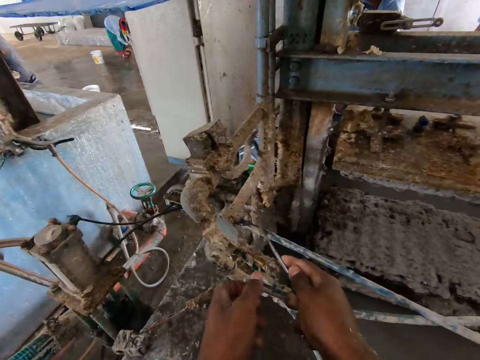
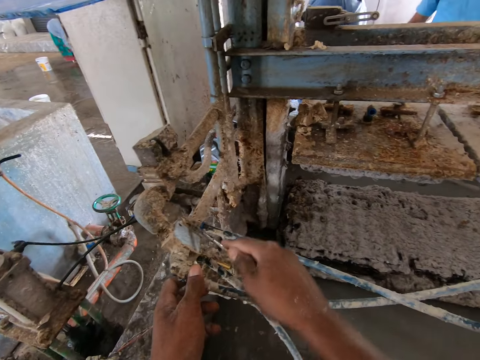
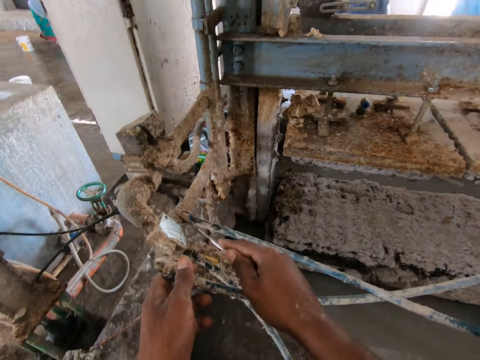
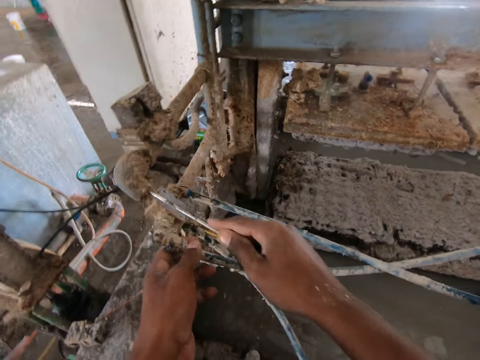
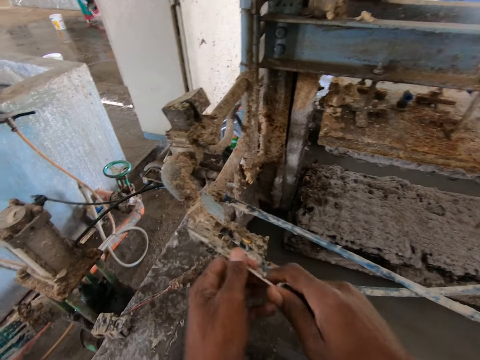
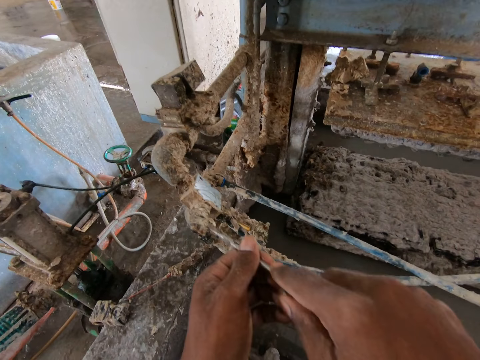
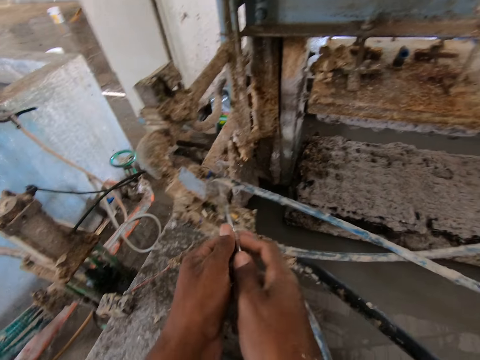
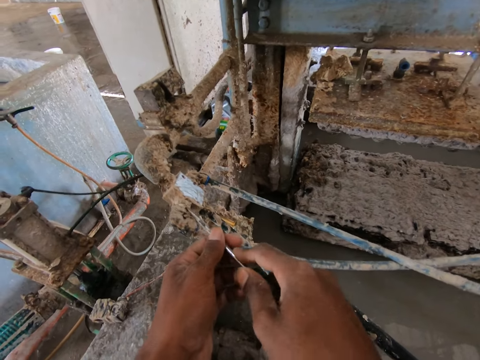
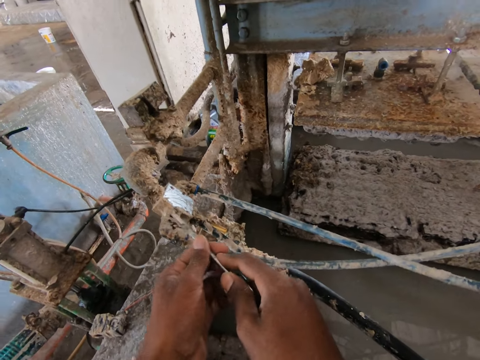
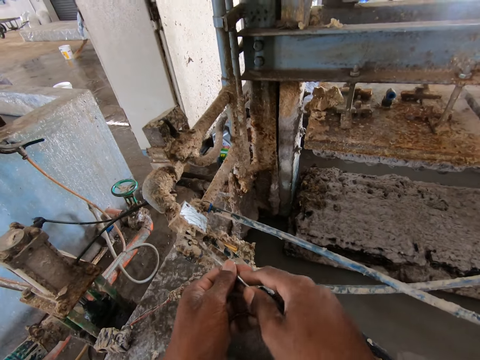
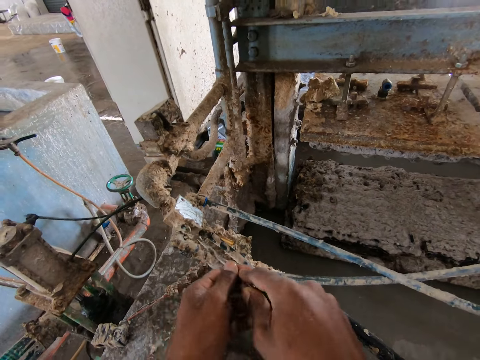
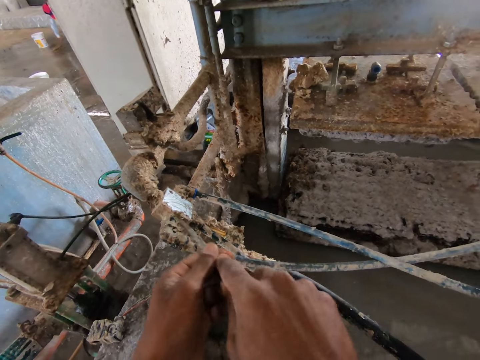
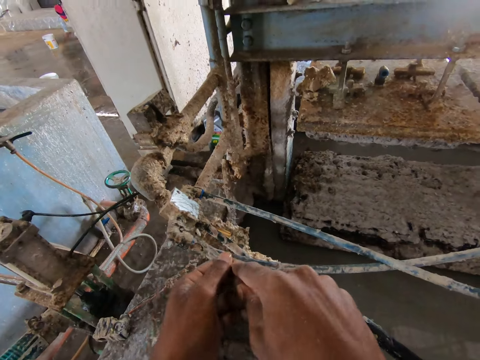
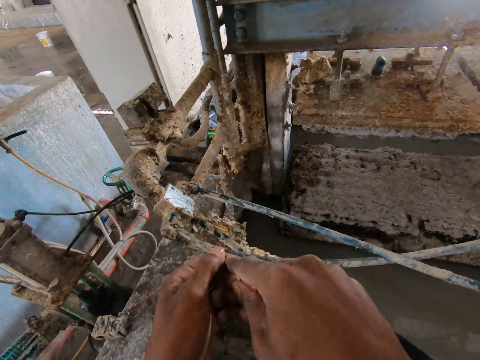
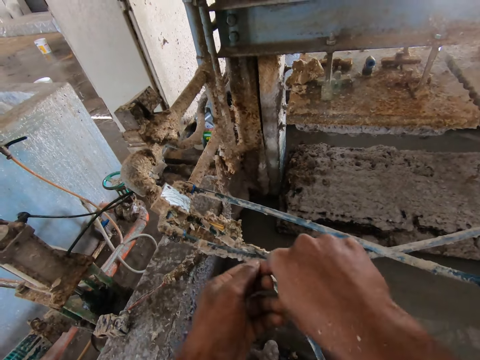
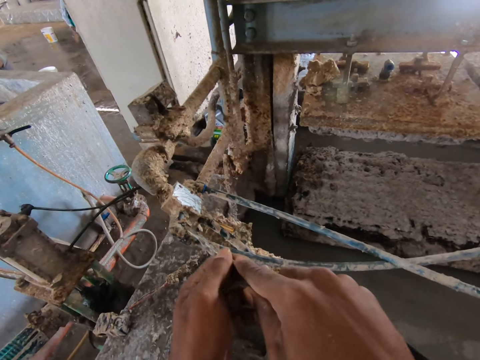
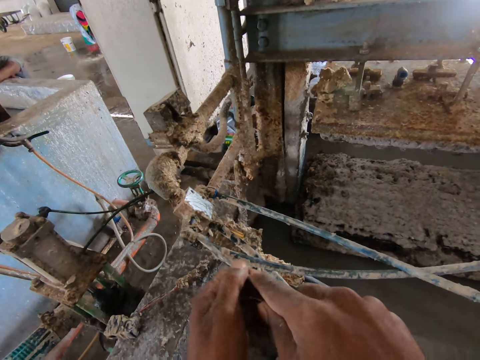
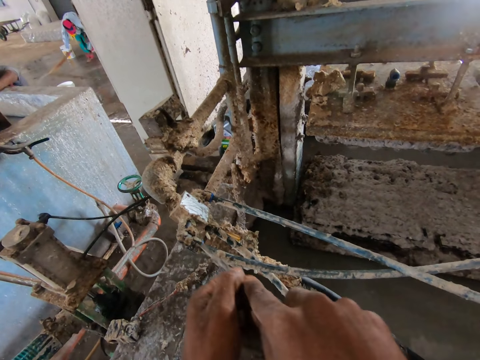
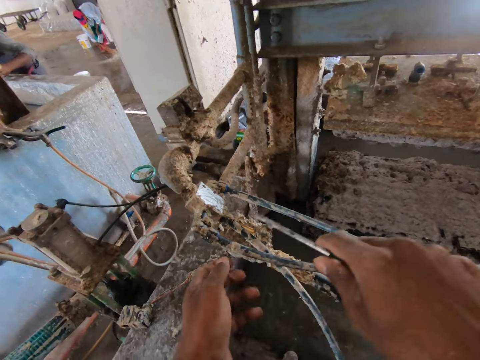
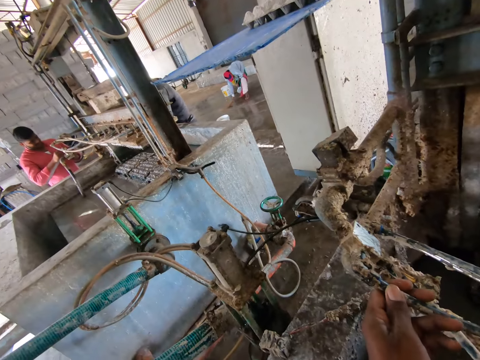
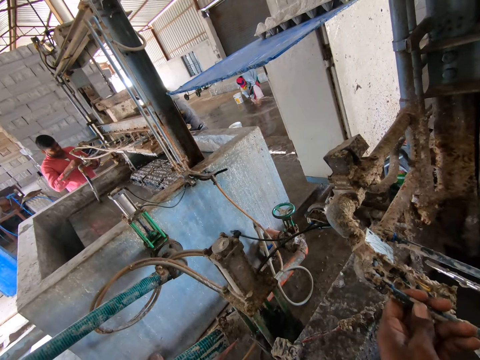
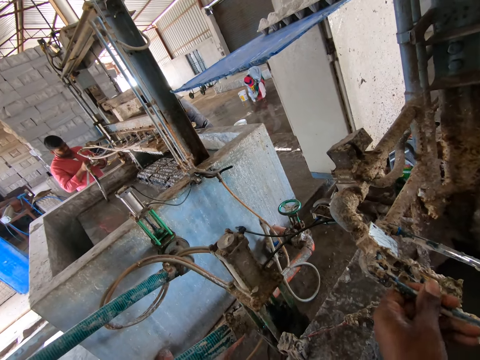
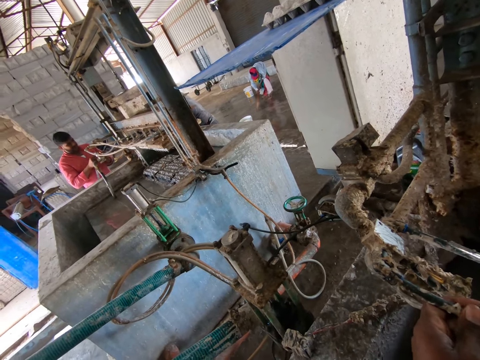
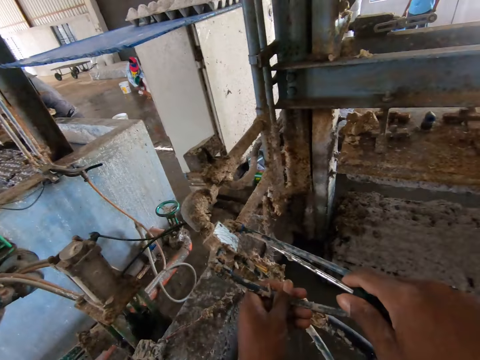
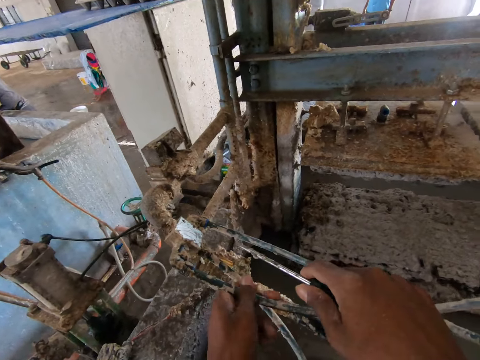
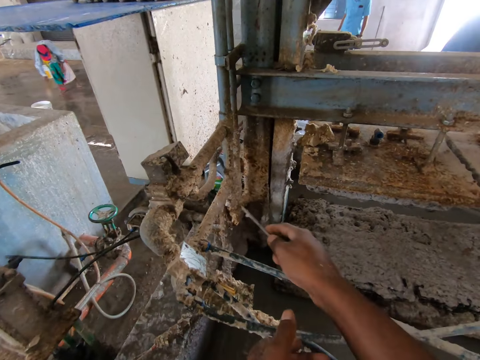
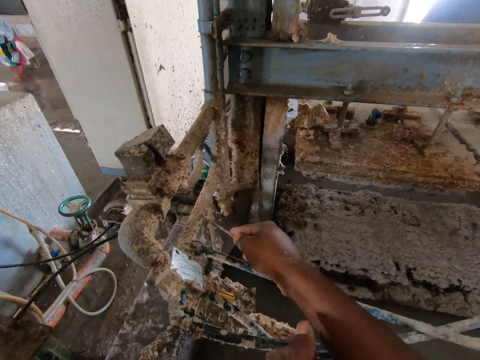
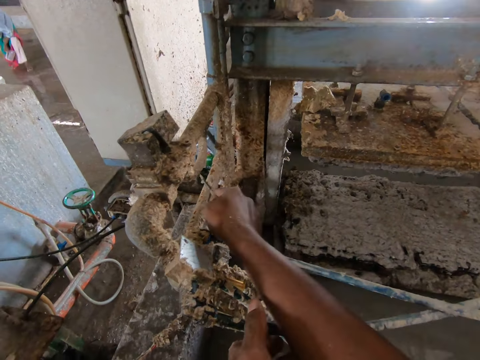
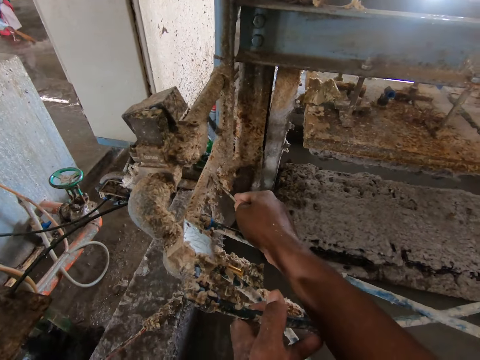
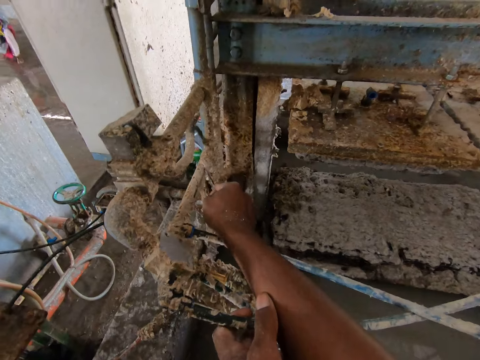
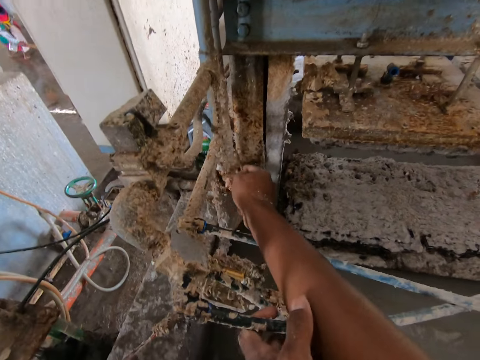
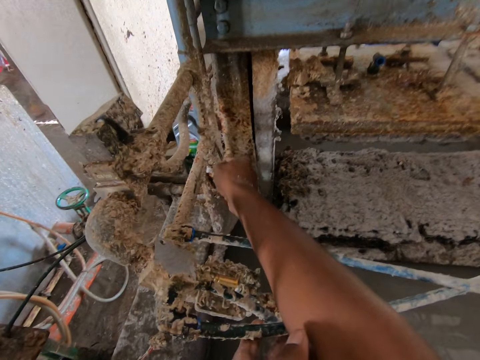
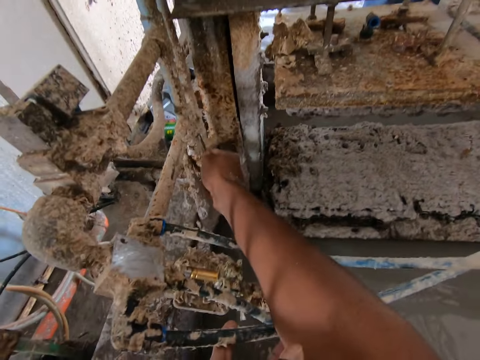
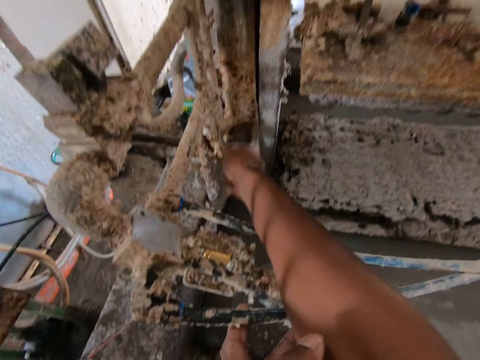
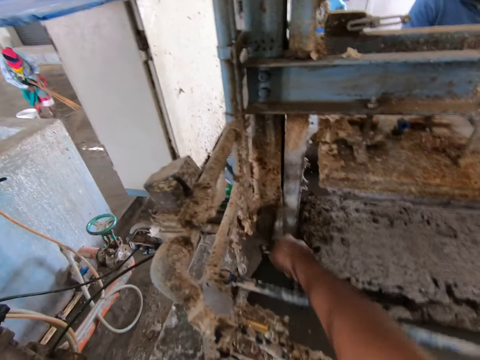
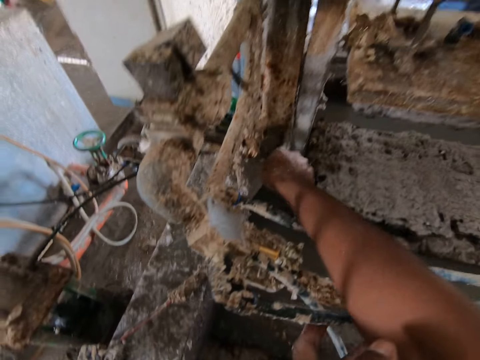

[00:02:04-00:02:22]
The camera wearer holds the pipe with his left hand. He looks around the factory. He scratches on the machine with a screwdriver. He removes the dirt with the screwdriver.

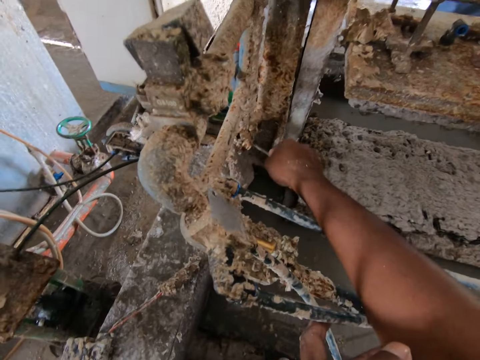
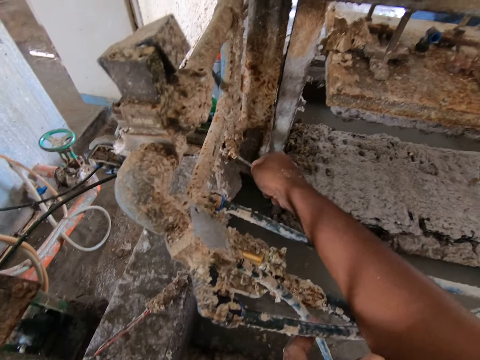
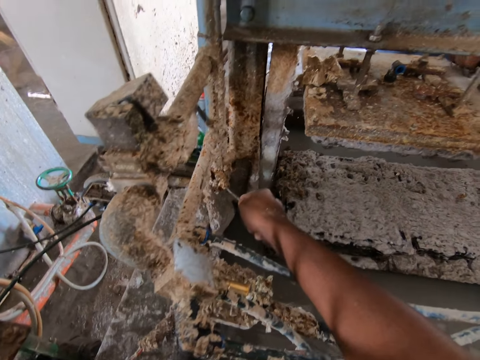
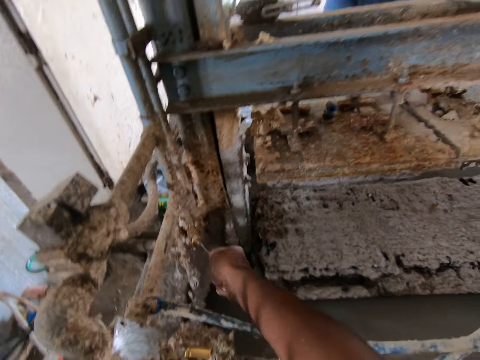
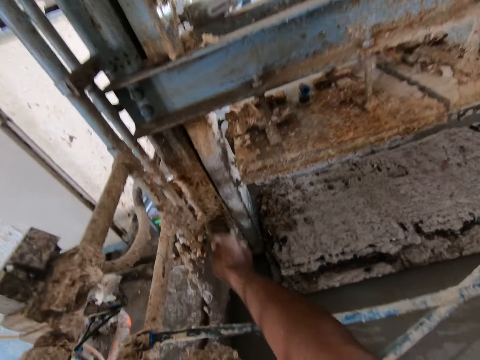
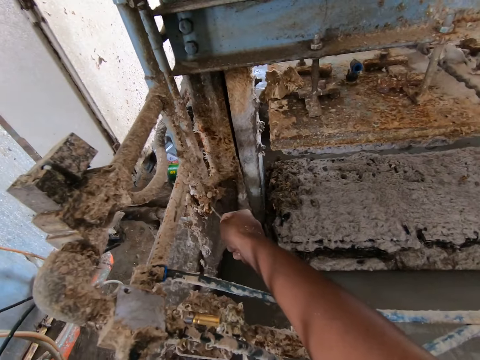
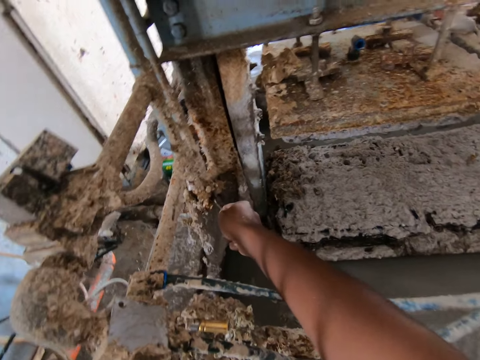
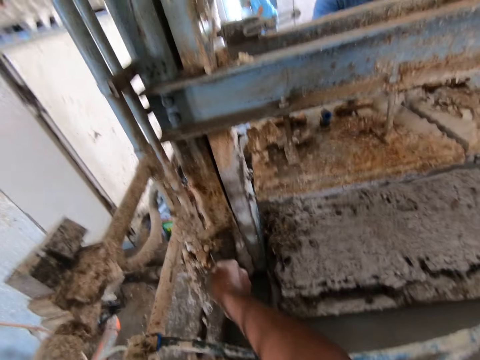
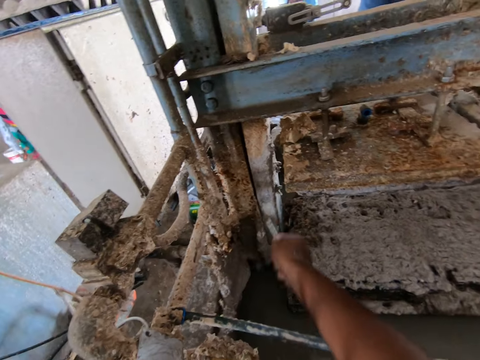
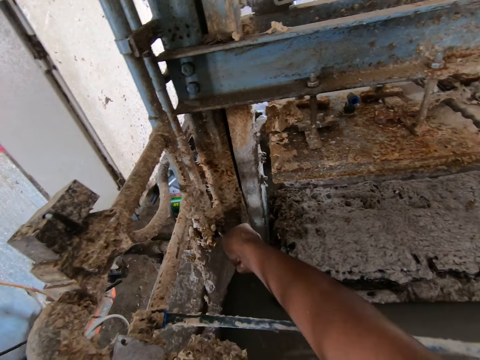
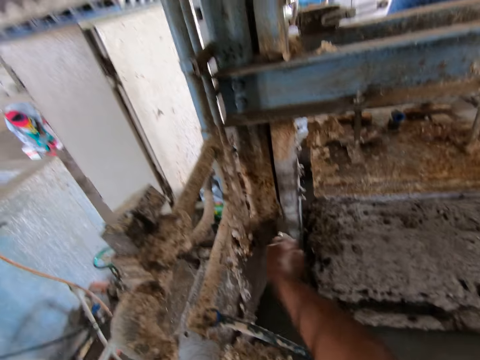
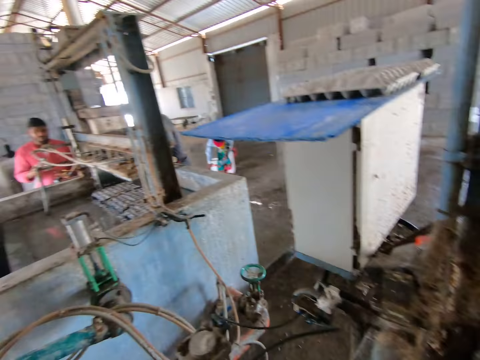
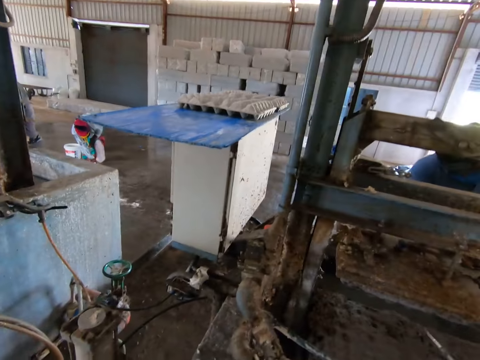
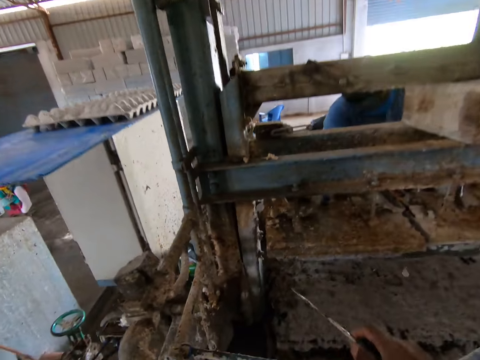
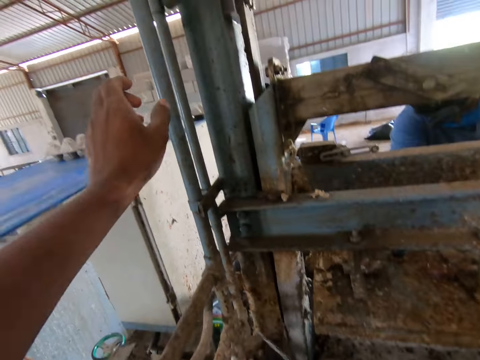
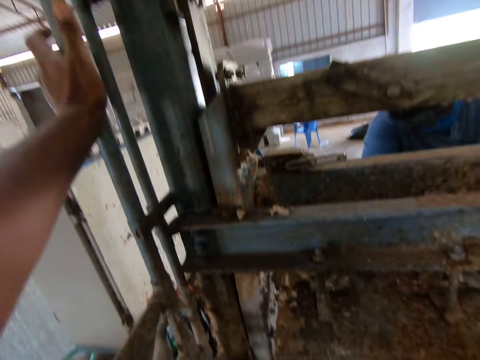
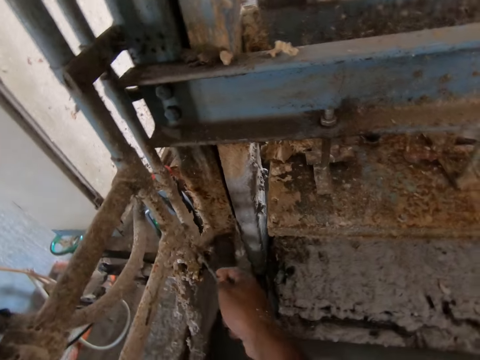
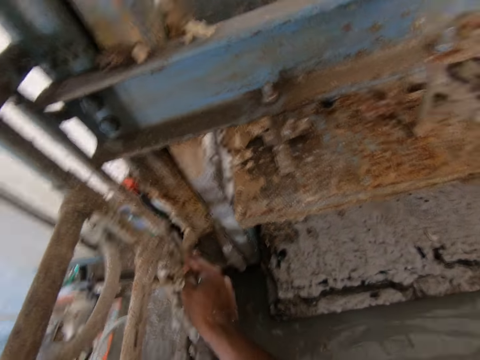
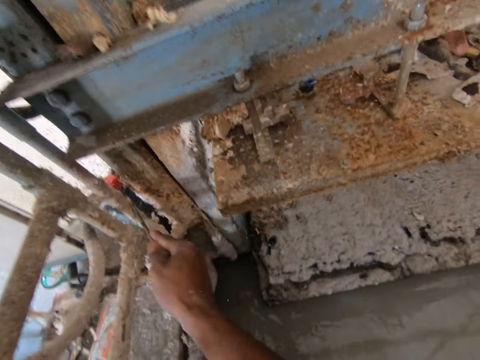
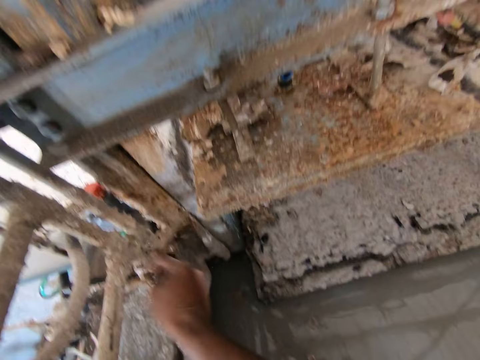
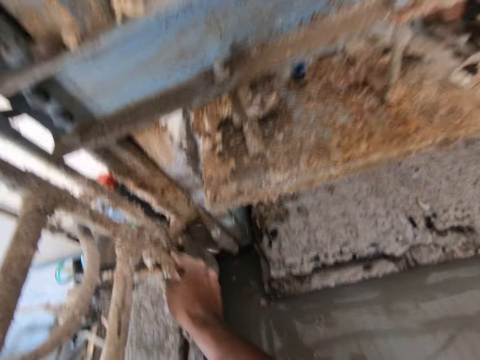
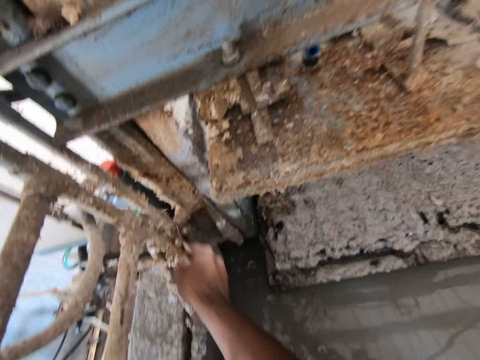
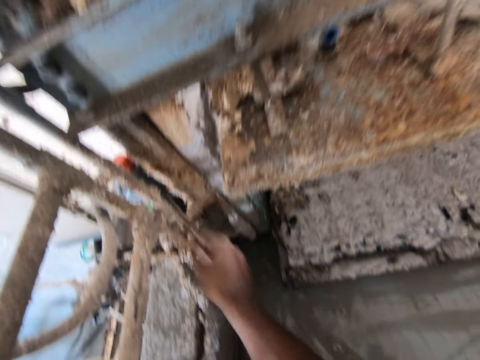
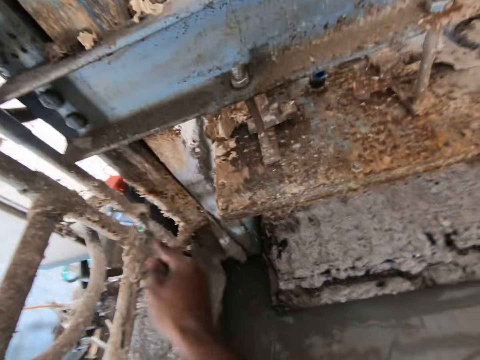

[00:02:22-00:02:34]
The camera wearer interacts with a man. They remove the dirt with the screwdriver. They look around the factory. They stand up. They hold the metal with the left hand. They remove the dirt with the screwdriver. They interact with the man.
